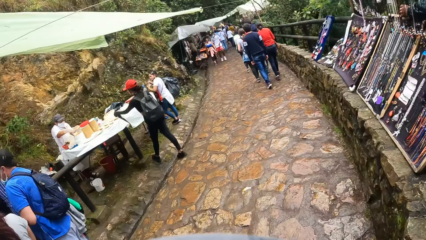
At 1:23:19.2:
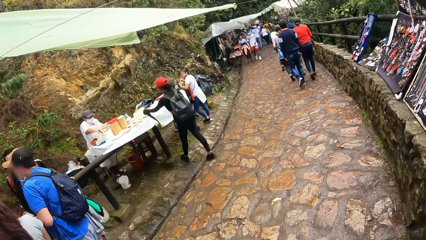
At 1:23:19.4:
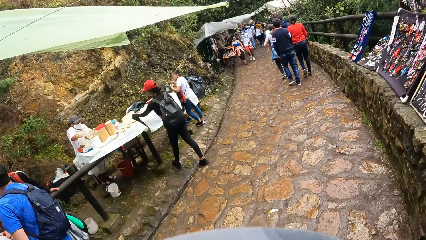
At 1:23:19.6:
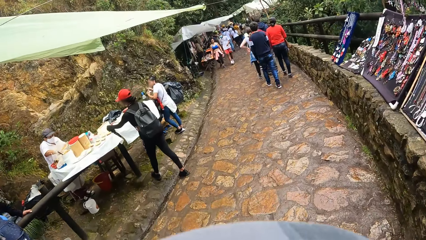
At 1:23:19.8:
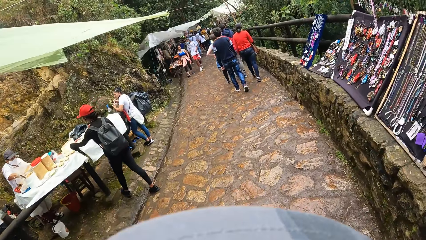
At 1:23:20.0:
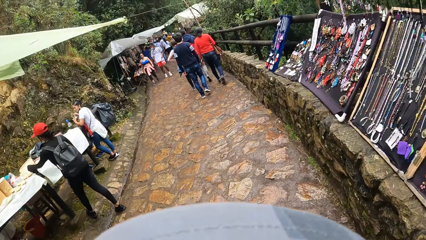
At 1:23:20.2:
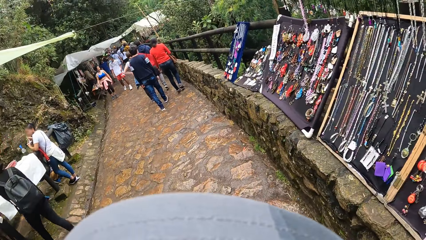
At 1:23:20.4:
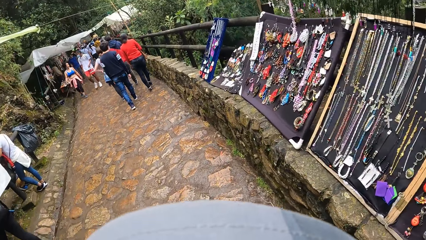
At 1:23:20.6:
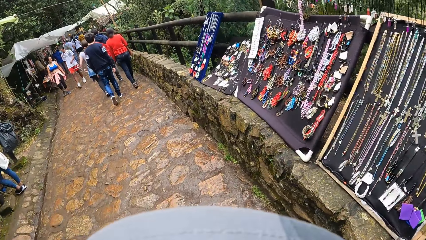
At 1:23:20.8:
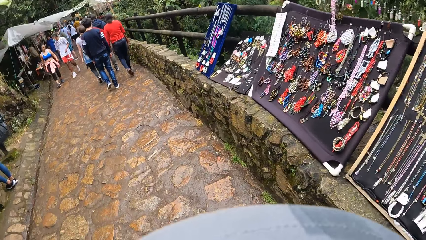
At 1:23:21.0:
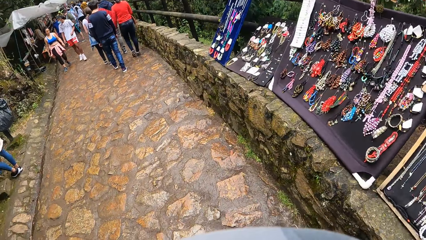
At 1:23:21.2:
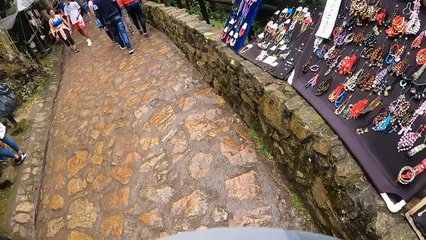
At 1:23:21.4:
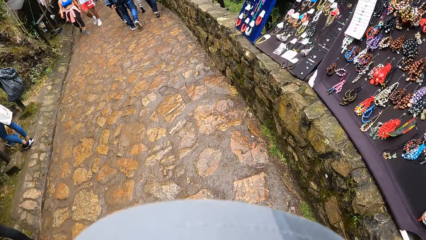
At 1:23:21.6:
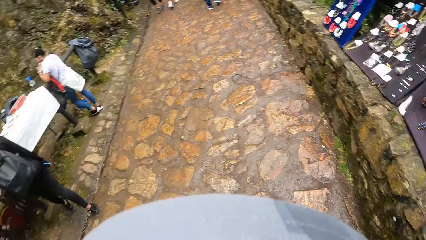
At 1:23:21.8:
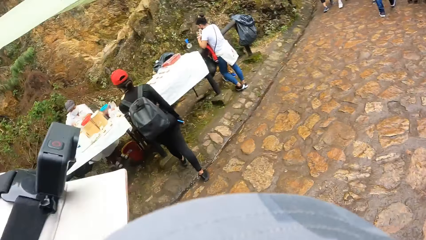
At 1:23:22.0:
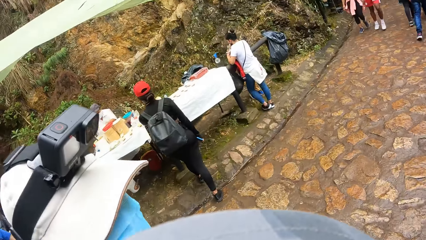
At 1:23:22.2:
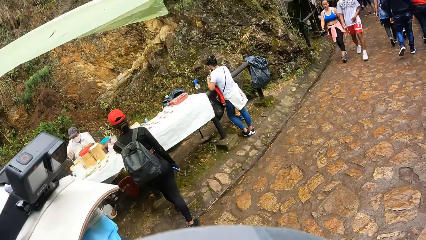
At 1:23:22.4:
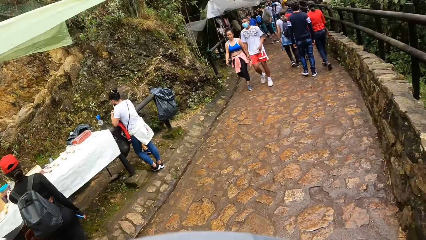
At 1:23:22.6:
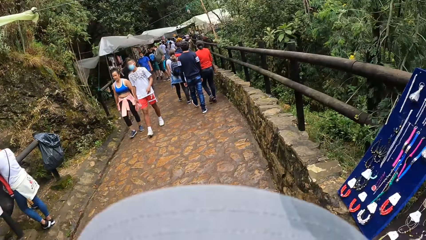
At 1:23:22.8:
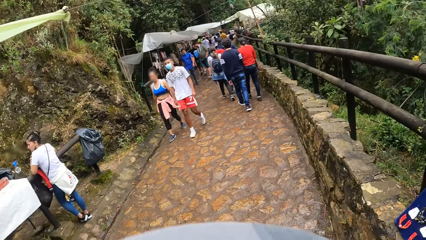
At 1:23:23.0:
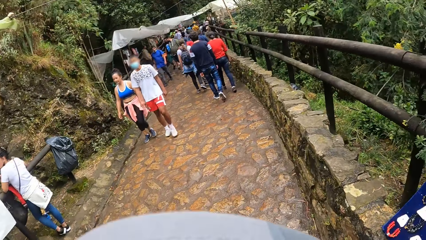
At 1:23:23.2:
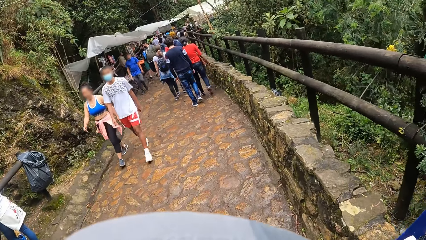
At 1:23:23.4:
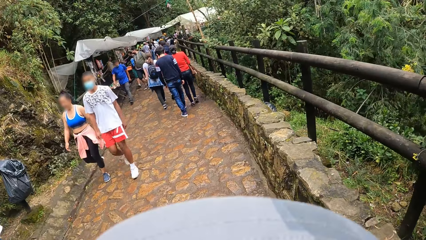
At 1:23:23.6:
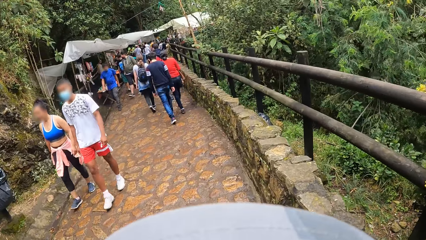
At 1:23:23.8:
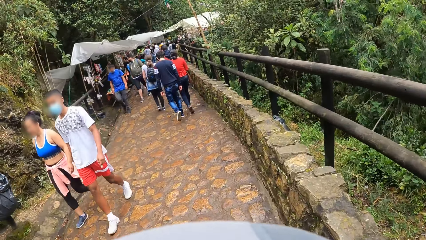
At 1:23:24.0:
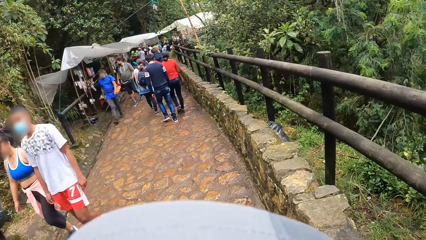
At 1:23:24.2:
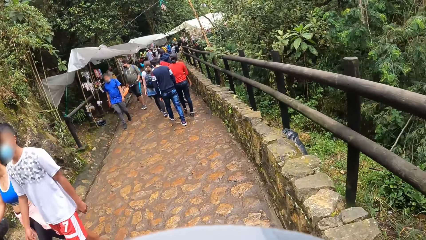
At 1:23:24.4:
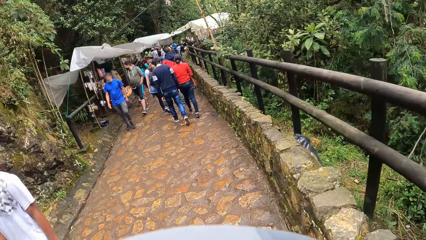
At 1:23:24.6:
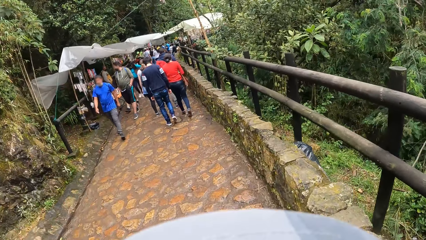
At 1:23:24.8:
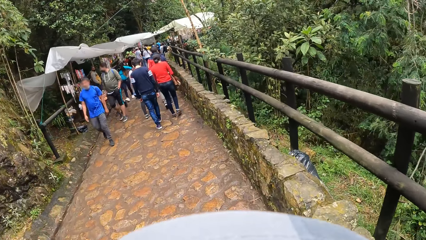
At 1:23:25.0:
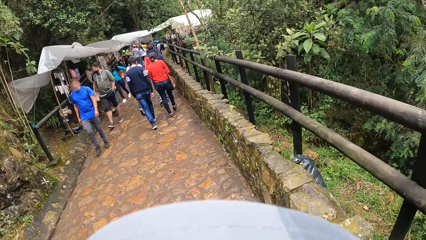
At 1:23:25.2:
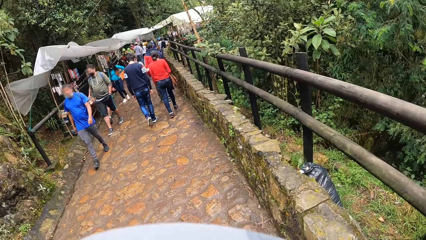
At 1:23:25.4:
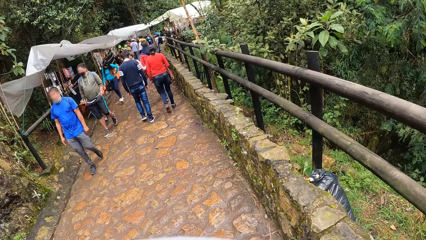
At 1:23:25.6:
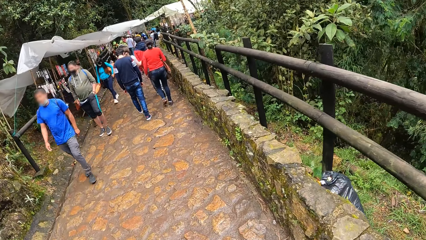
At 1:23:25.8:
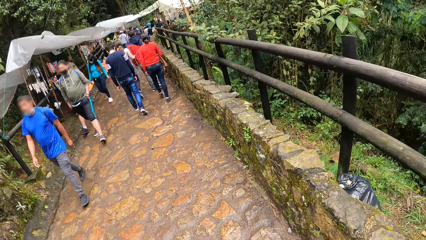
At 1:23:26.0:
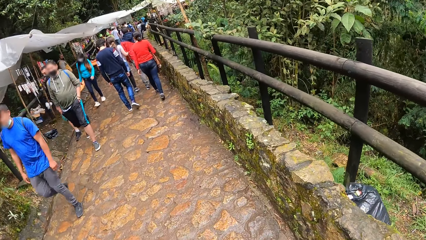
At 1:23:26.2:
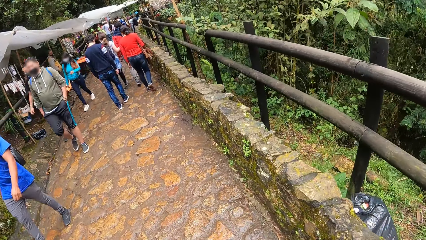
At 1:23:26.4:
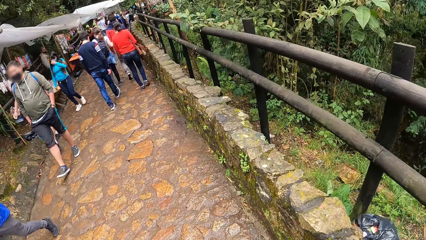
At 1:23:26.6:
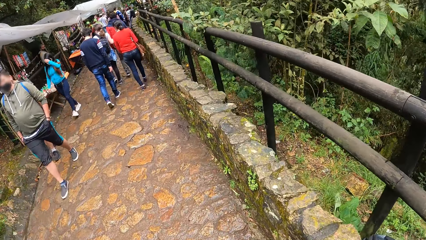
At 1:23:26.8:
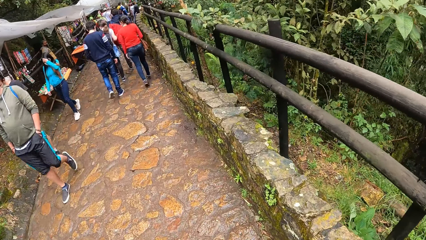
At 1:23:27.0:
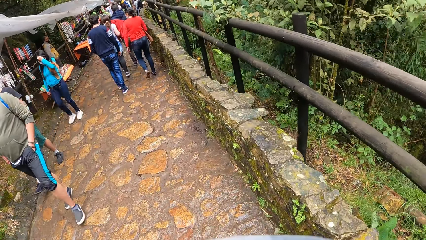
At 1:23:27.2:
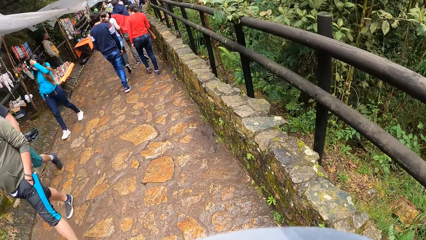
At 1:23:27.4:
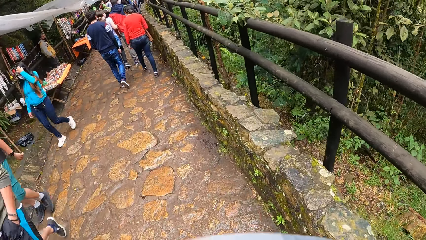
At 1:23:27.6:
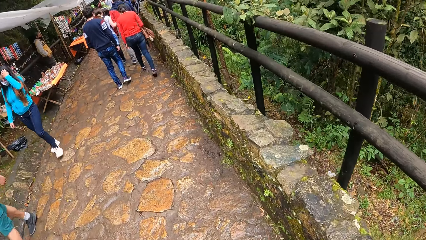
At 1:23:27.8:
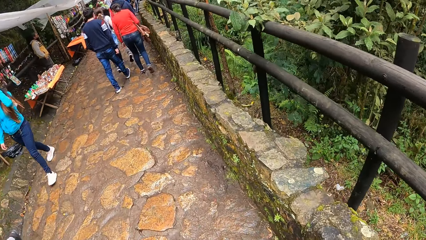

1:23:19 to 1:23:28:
The camera wearer looks around. They walk and look around again. They walk. A man walks. The camera wearer looks at the man.

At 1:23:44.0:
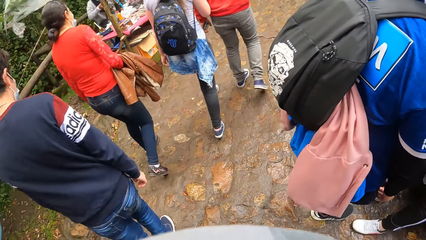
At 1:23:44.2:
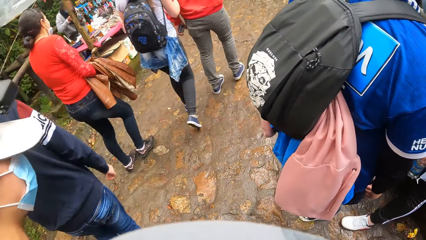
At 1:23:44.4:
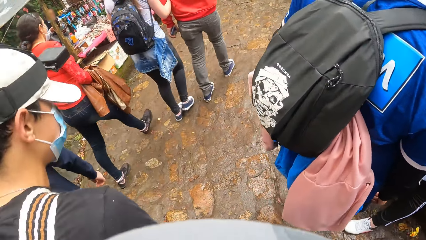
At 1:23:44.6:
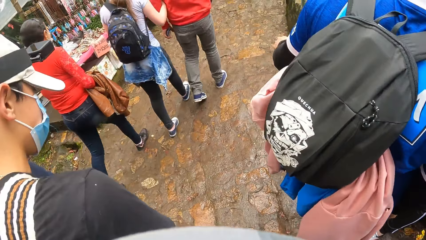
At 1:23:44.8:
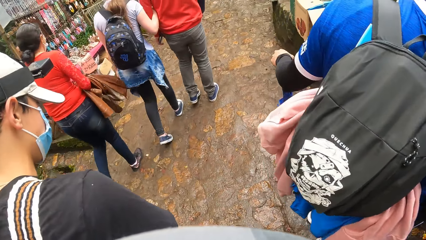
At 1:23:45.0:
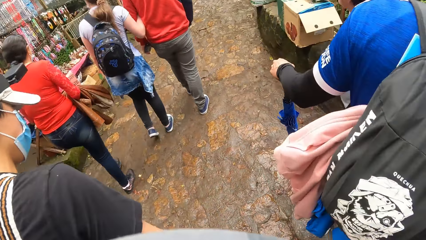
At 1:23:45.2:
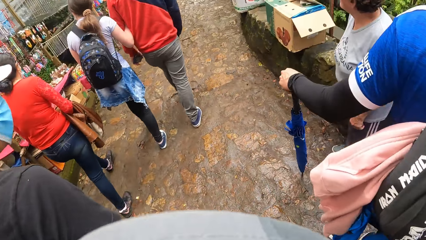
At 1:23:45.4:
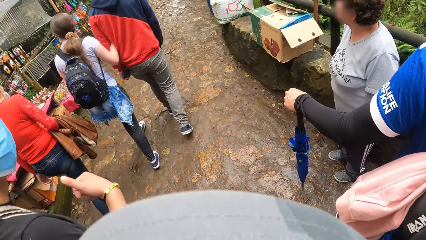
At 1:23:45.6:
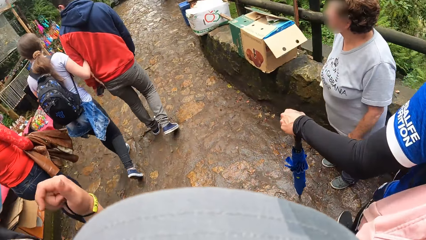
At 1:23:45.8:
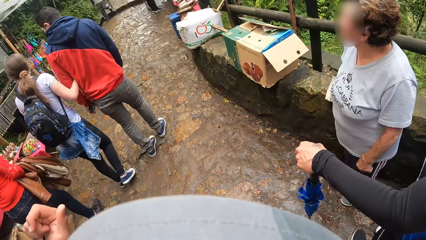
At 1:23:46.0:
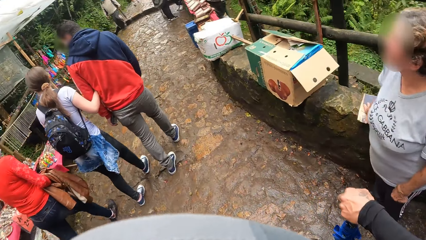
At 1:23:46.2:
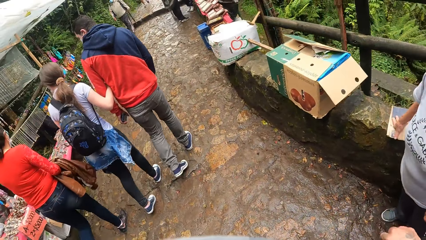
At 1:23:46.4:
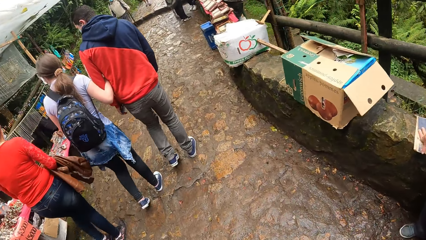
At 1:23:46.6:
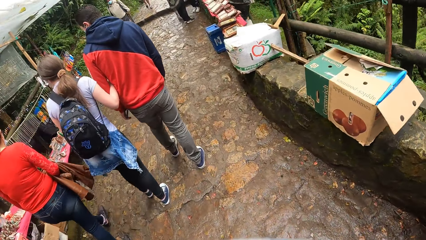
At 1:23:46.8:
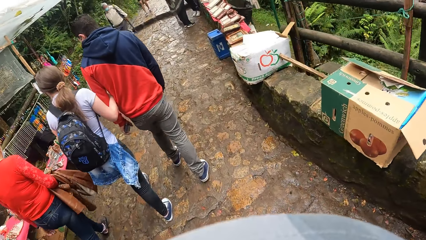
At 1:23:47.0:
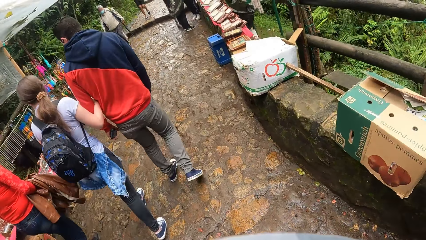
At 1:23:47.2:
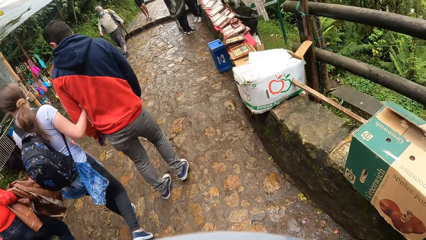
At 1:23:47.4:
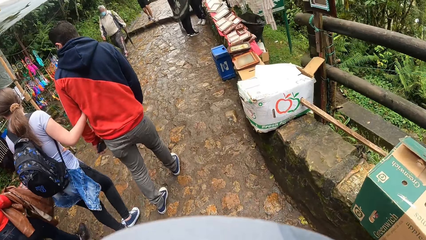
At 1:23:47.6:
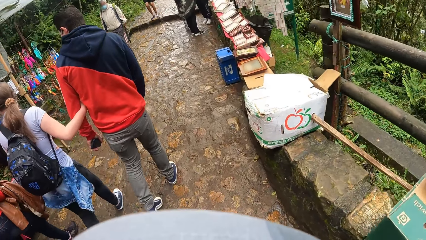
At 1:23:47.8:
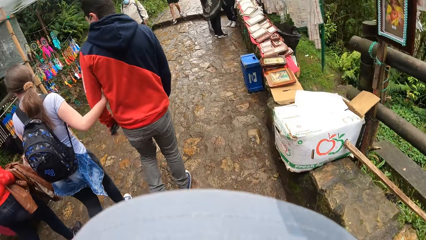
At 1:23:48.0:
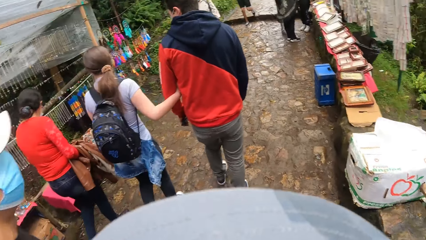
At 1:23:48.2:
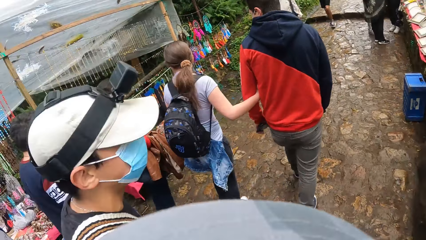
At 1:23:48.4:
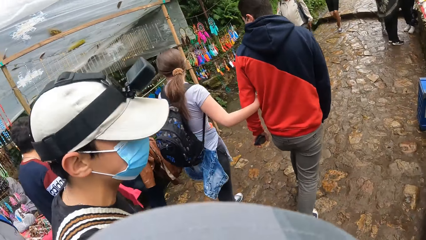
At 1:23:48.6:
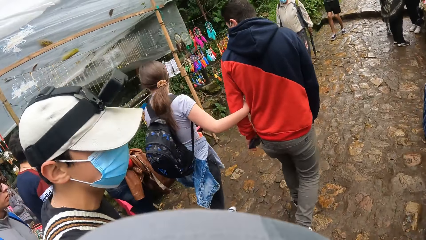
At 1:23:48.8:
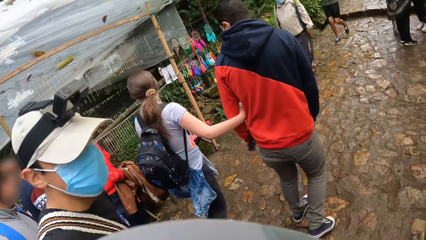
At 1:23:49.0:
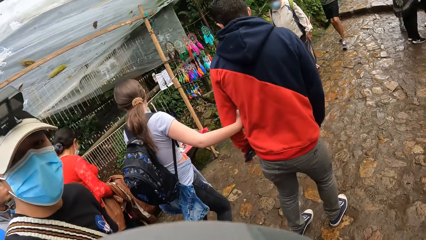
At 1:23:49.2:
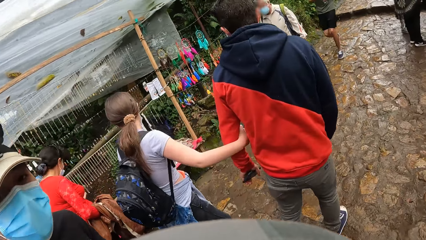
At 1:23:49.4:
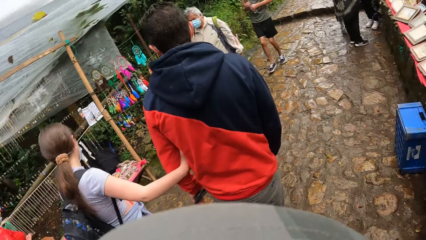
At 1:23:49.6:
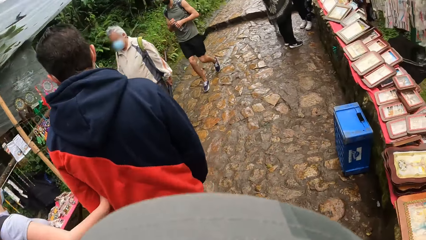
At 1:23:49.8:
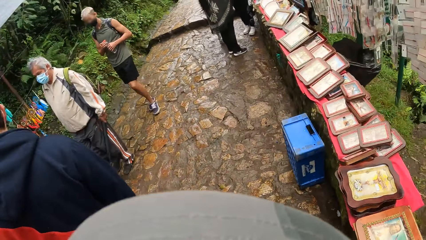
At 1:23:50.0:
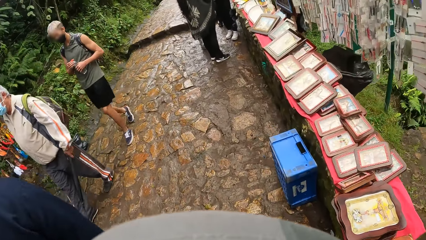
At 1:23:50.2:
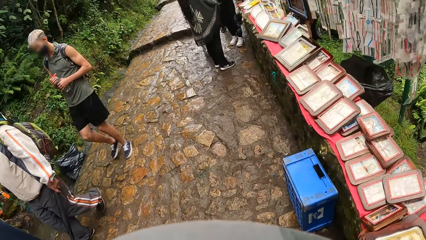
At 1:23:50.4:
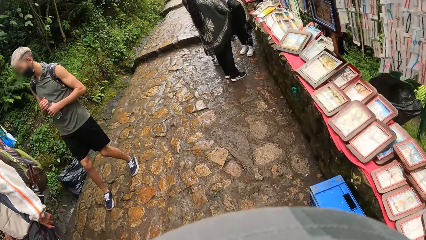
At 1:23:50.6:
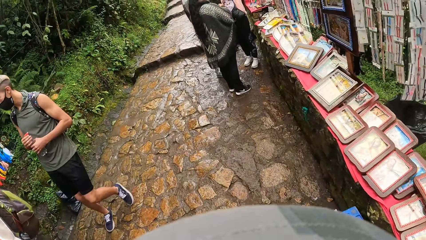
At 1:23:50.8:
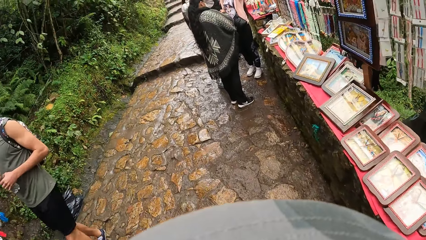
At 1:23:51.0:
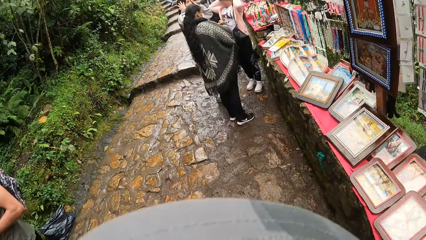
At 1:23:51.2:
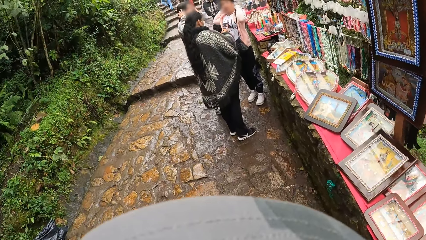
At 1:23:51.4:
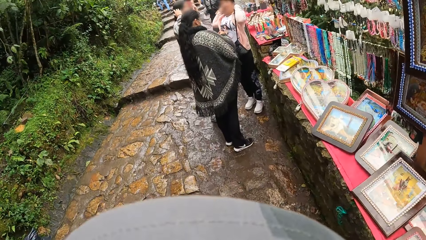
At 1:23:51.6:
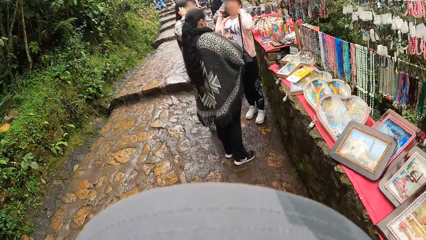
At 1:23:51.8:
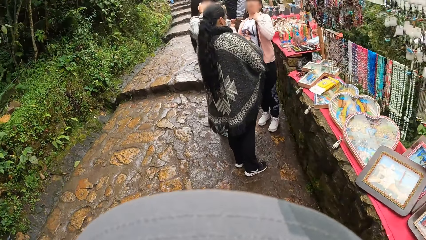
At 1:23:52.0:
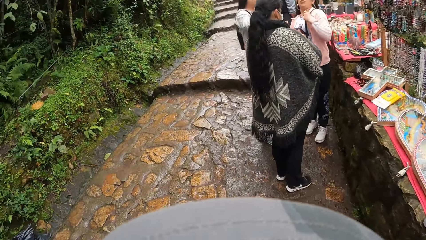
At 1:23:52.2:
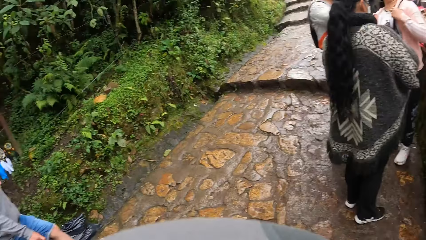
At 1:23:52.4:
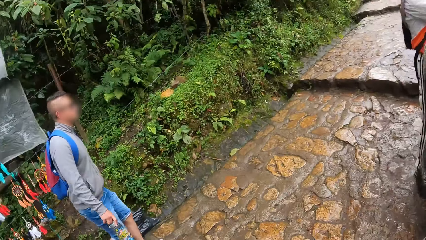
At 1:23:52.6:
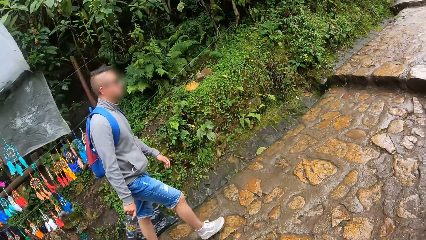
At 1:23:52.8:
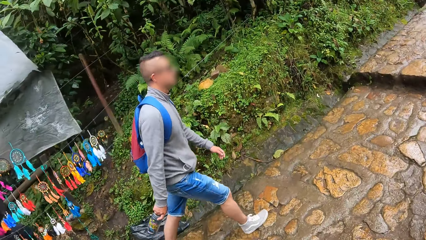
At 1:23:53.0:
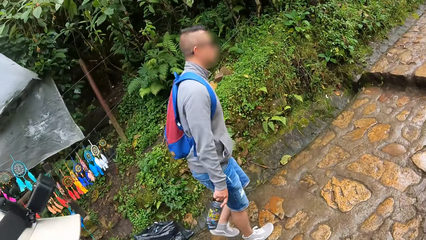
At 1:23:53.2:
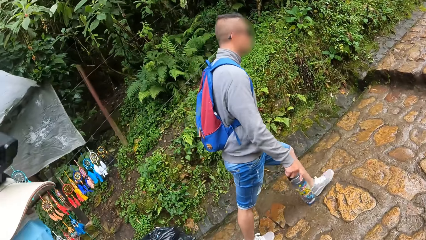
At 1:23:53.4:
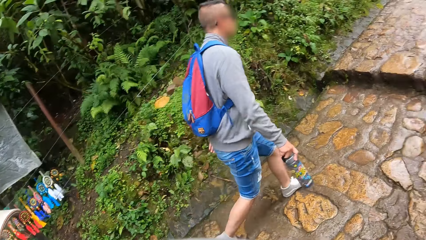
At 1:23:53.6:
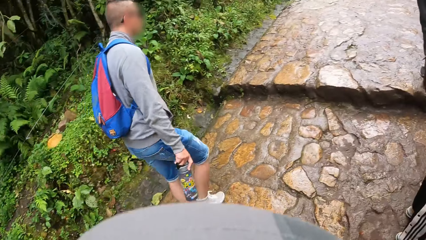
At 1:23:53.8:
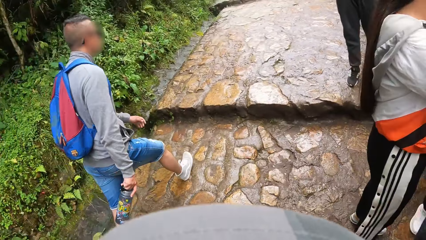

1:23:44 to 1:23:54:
The camera wearer walks. A man walks and talks in gesture. The camera wearer walks. The man walks. The camera wearer looks at the man and turns towards the man. They walk and look around. The man walks.
